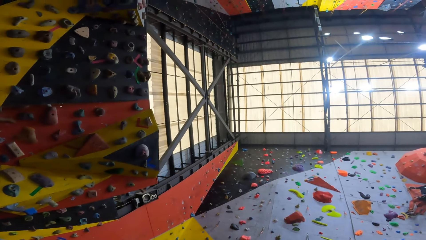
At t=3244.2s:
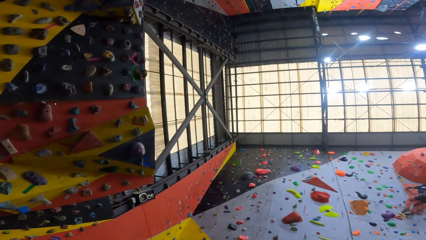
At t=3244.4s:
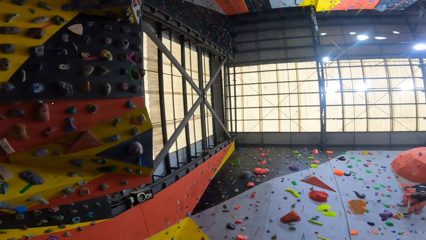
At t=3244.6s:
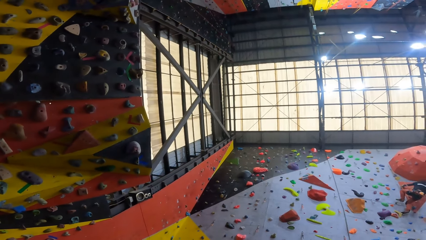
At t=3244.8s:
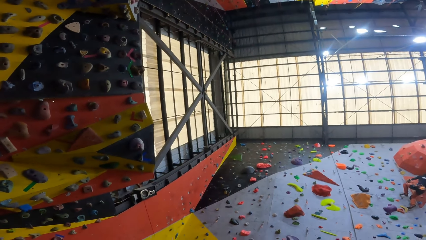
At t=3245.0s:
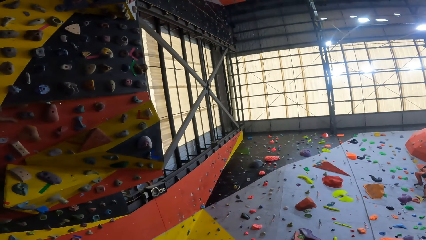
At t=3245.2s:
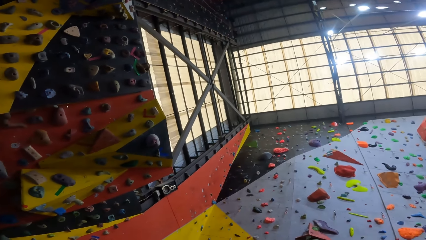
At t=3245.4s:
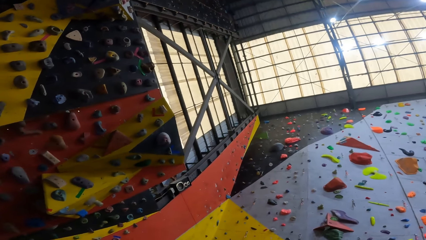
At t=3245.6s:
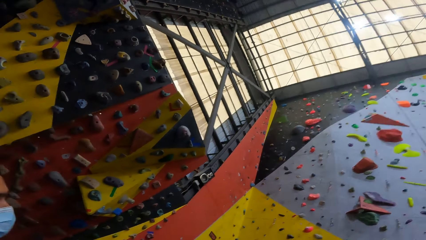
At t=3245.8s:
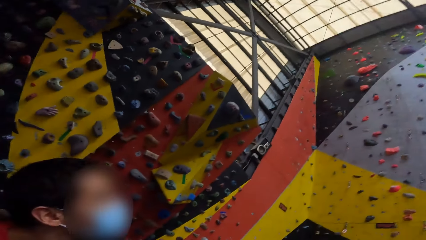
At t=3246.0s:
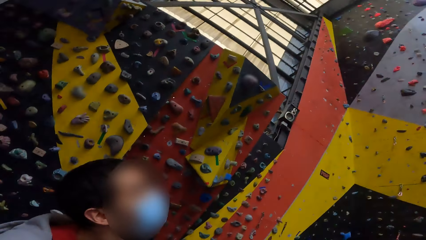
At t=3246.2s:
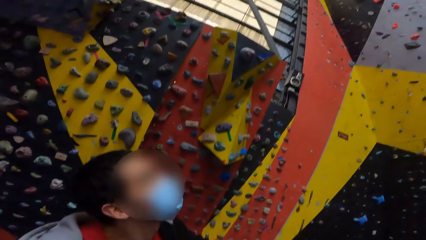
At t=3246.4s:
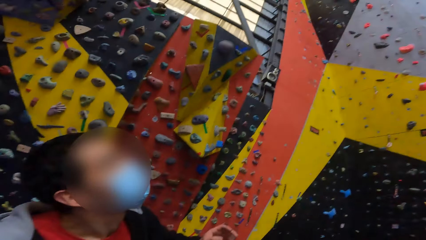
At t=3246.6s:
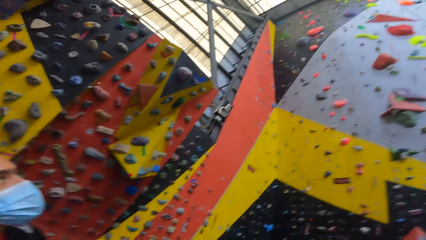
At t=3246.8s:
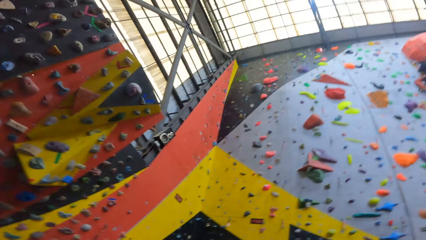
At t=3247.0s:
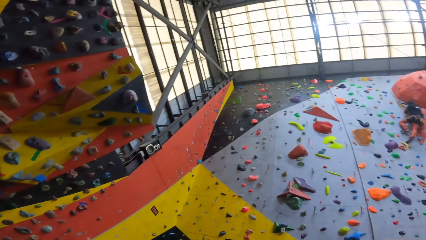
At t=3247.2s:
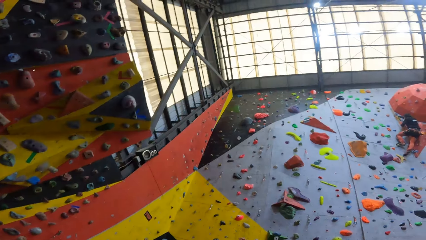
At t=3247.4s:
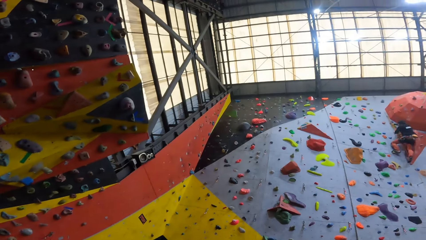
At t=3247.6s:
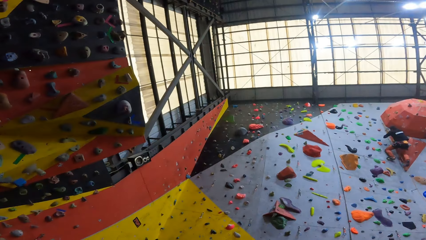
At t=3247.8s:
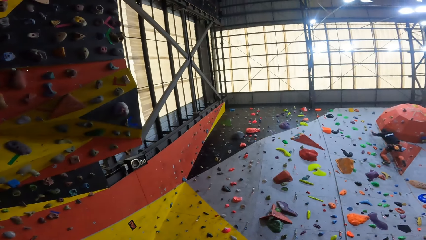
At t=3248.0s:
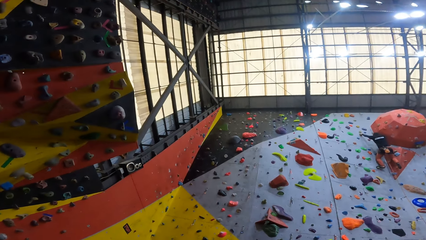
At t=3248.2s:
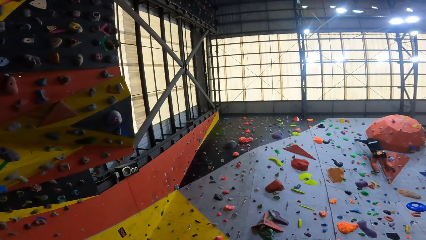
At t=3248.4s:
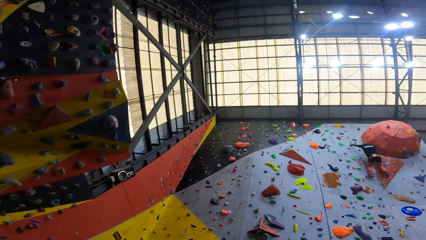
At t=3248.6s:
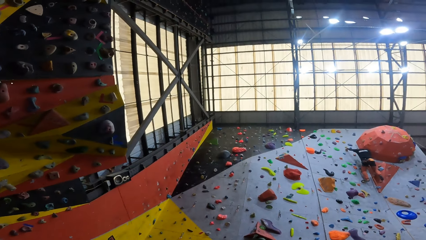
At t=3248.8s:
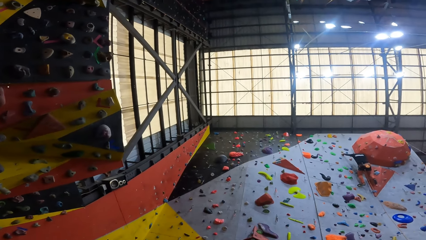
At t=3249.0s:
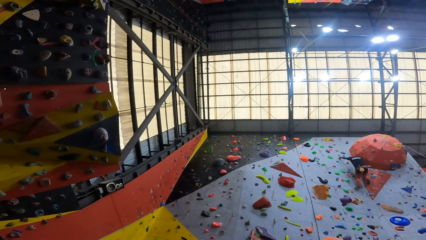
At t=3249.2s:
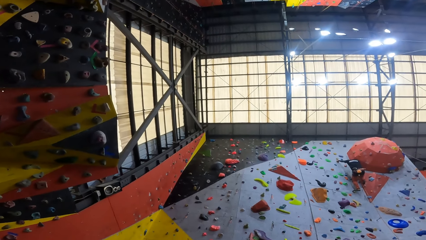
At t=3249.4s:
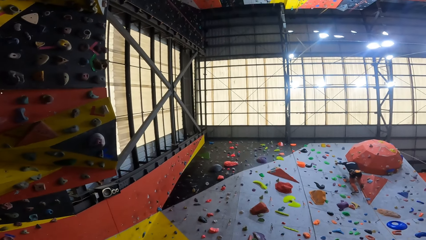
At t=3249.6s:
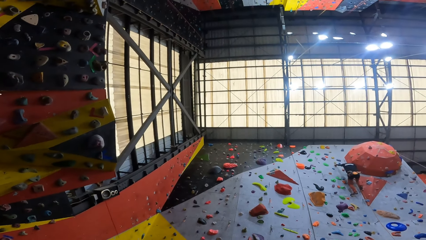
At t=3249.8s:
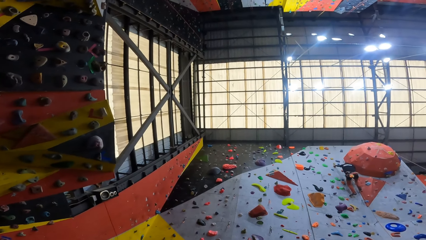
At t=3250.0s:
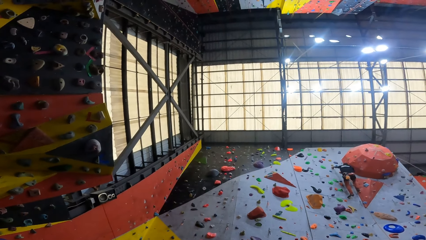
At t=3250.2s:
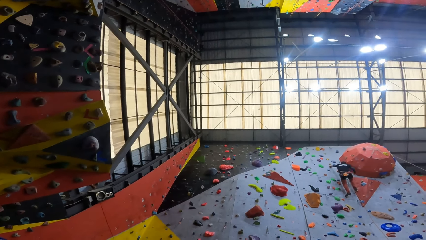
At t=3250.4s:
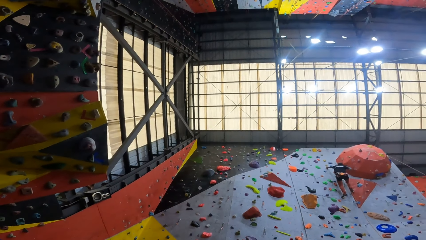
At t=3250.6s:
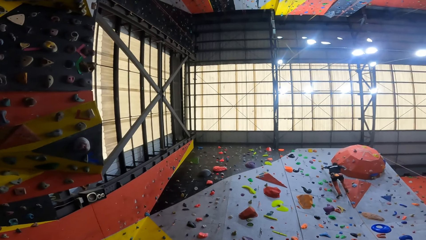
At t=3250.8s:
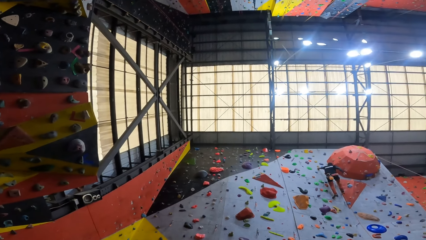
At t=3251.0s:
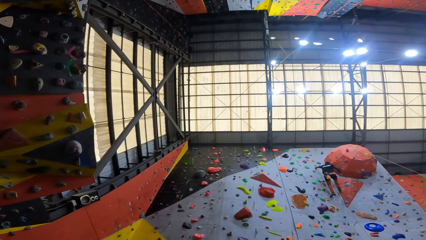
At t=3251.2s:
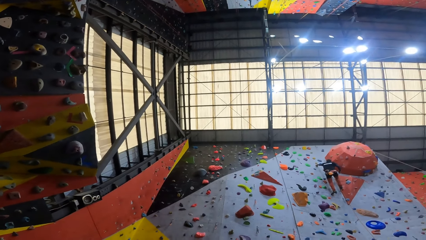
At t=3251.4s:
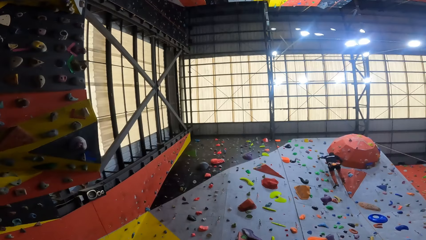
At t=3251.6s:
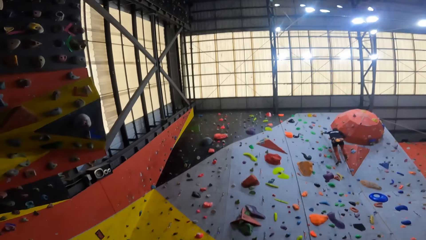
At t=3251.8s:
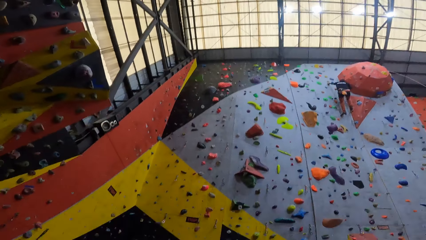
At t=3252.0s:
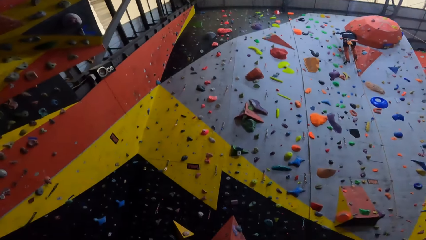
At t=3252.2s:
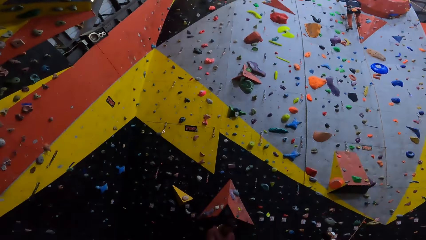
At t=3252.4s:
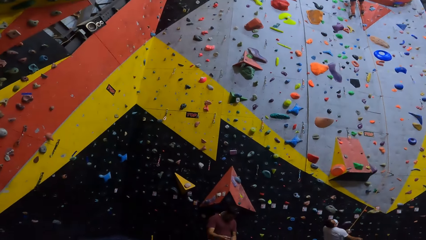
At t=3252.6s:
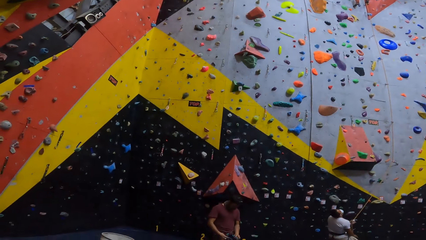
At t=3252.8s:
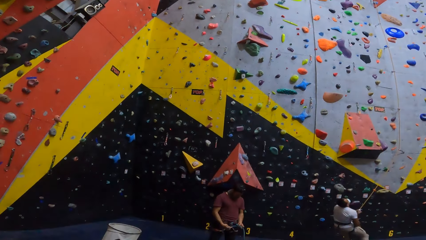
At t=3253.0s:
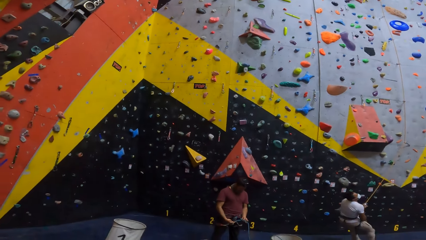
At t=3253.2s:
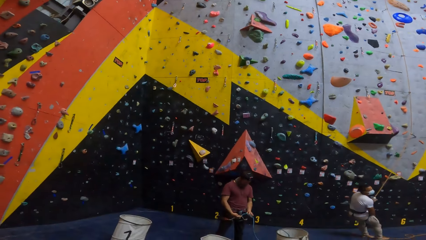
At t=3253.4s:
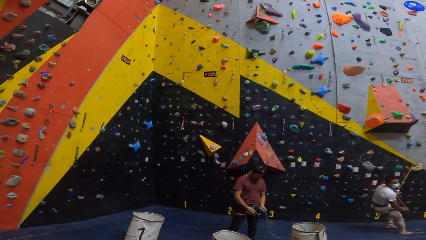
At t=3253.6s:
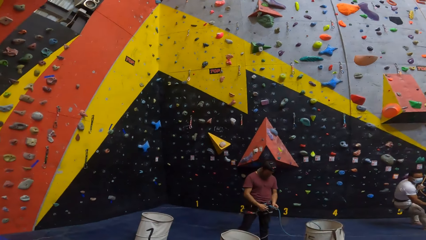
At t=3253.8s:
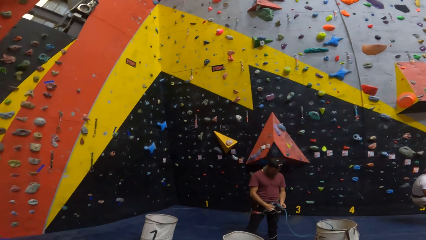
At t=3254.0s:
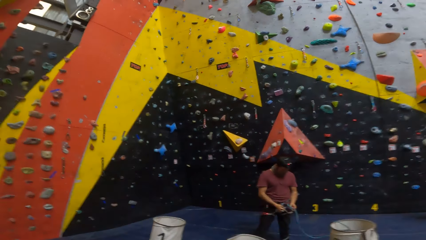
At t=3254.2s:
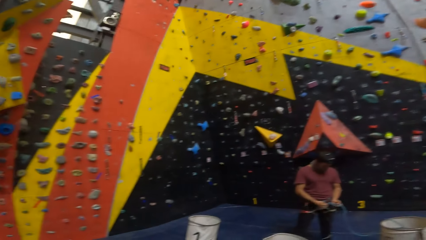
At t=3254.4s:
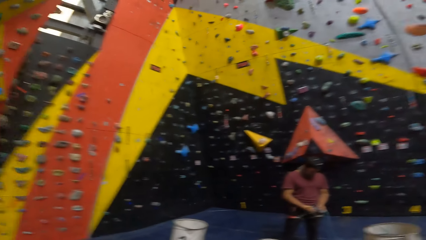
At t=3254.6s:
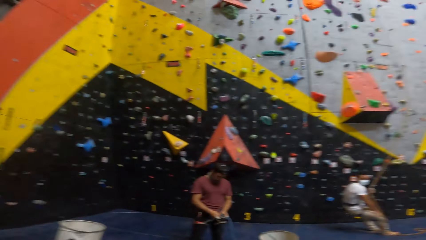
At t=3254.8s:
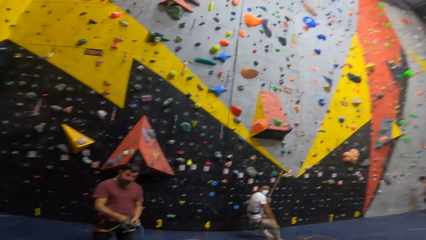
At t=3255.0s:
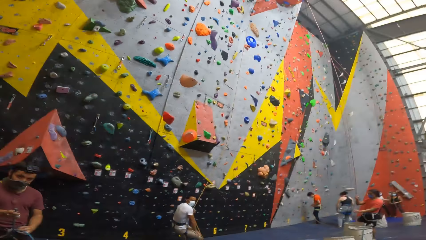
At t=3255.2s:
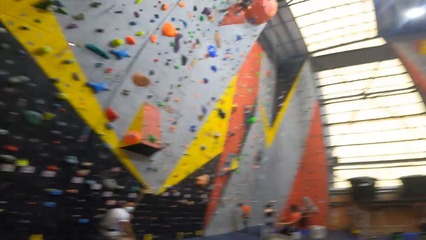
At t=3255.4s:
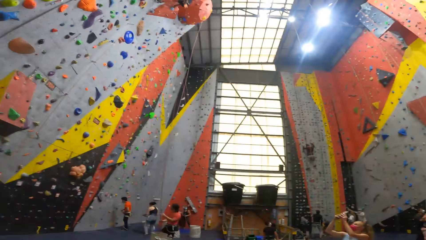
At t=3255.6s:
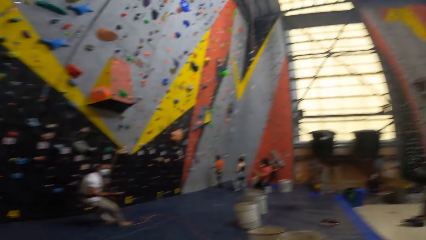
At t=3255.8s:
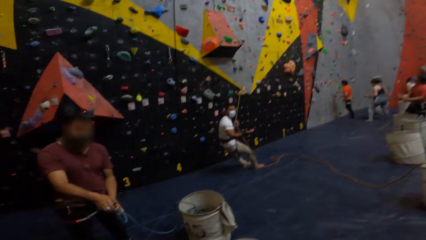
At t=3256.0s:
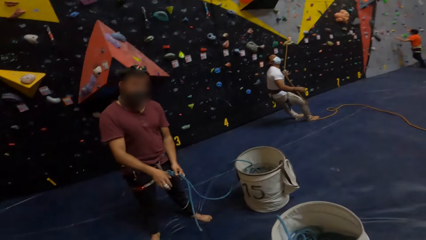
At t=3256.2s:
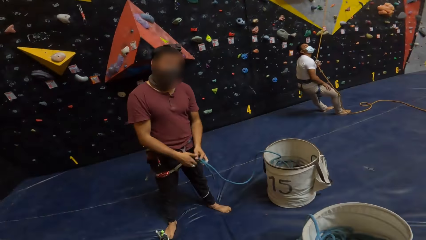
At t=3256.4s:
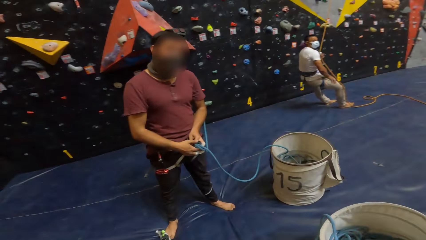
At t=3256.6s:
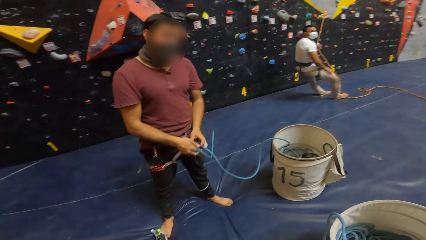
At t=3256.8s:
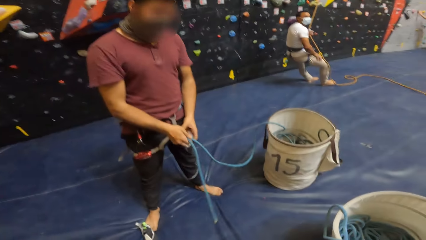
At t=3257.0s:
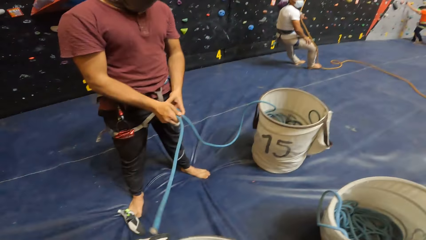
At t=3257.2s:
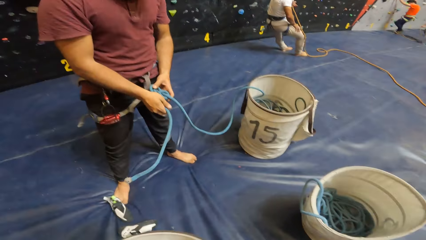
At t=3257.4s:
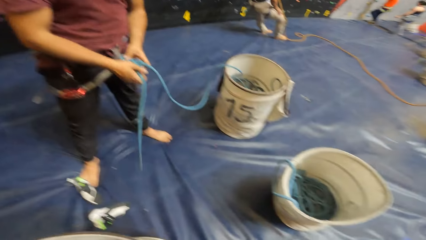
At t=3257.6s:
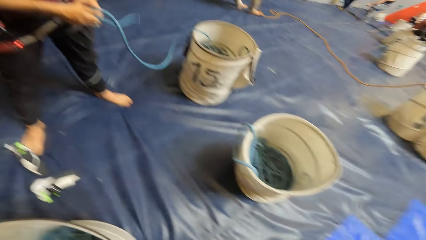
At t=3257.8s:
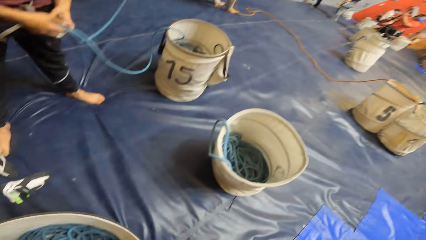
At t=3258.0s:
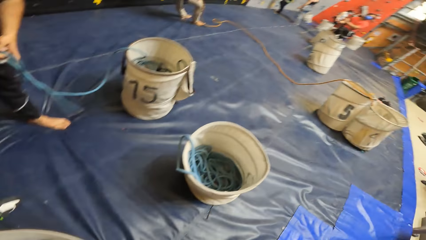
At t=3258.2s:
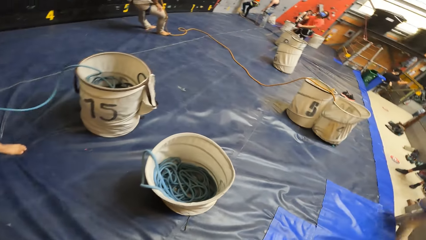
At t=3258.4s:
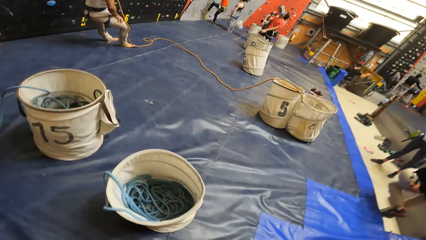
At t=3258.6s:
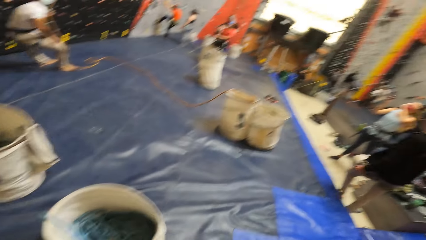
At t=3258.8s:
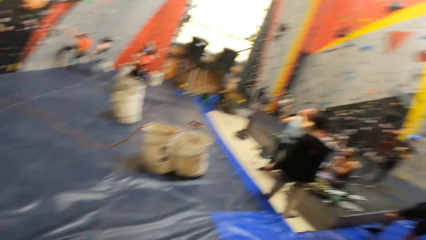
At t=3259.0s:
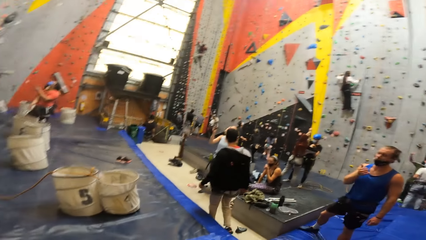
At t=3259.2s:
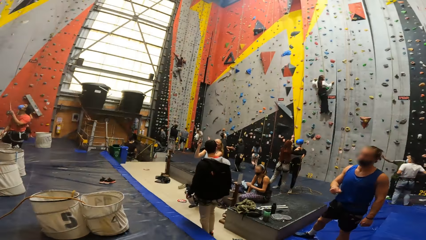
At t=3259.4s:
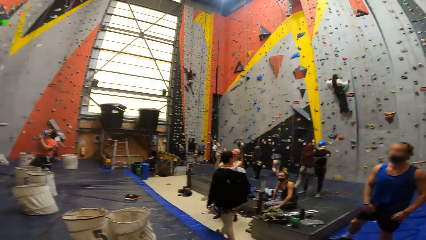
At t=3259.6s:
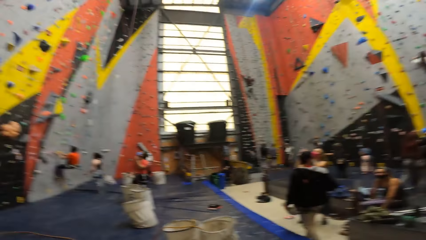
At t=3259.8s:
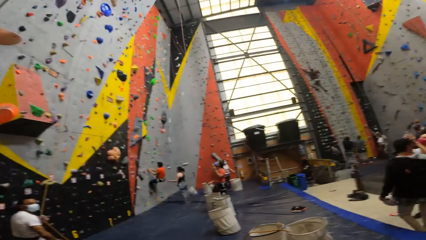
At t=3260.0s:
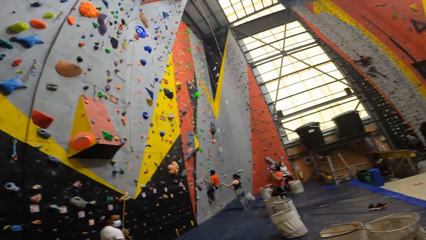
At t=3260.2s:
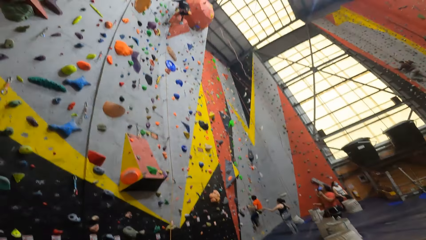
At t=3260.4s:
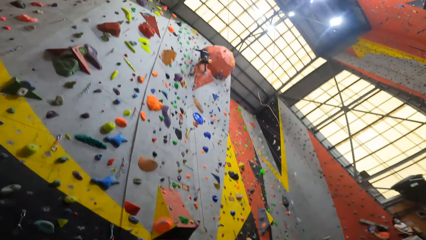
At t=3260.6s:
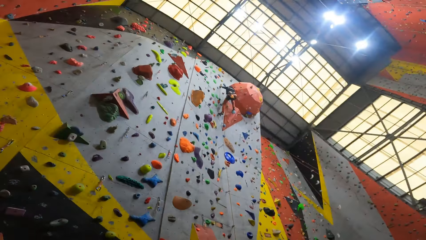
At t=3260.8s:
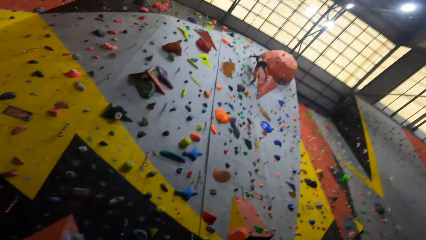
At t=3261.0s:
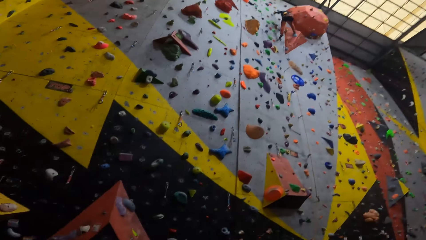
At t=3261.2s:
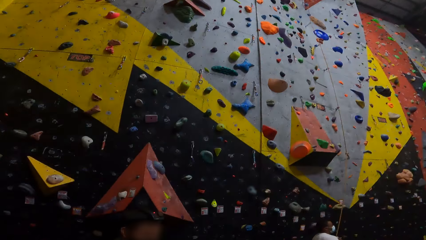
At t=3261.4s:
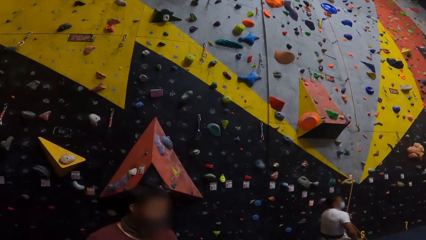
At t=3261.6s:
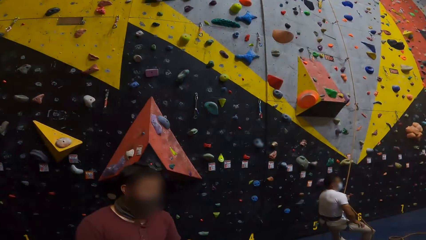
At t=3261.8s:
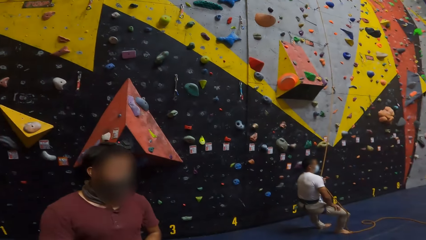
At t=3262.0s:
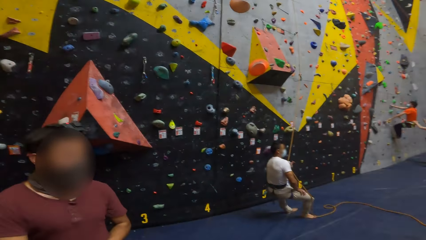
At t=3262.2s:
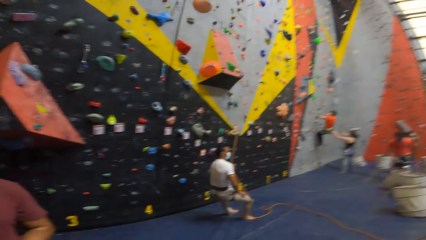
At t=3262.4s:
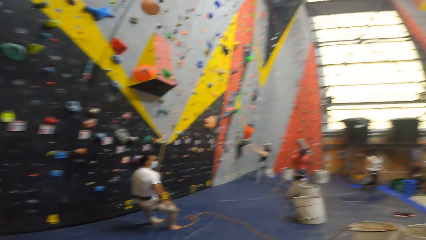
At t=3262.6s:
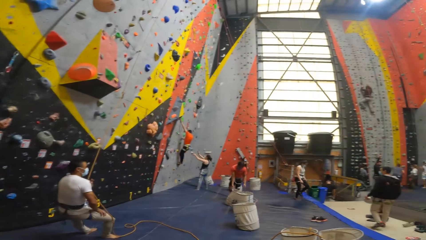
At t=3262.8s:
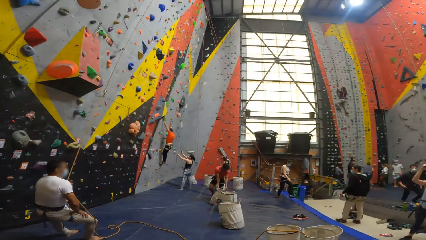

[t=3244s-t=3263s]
The camera wearer looks at a man. They look up the wall. They look at another man. The other man ties the rope. The camera wearer looks around.
